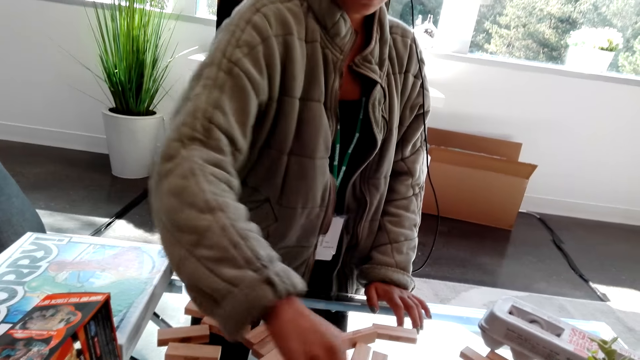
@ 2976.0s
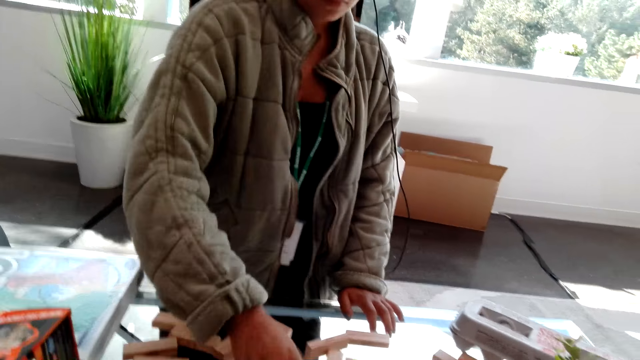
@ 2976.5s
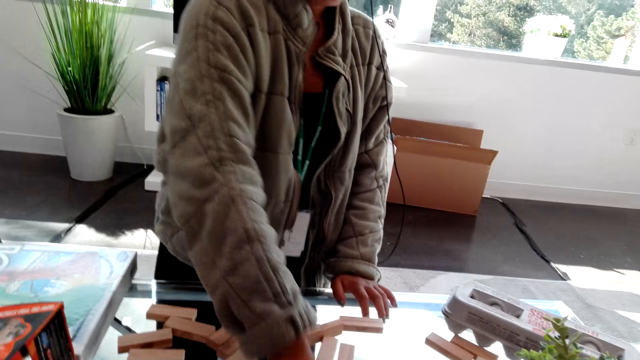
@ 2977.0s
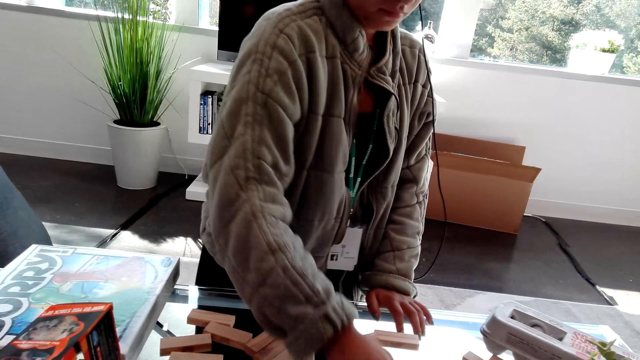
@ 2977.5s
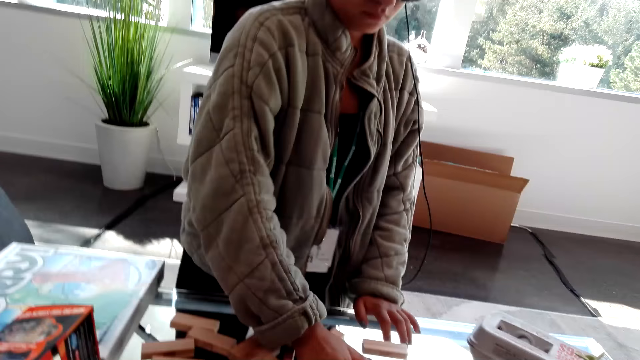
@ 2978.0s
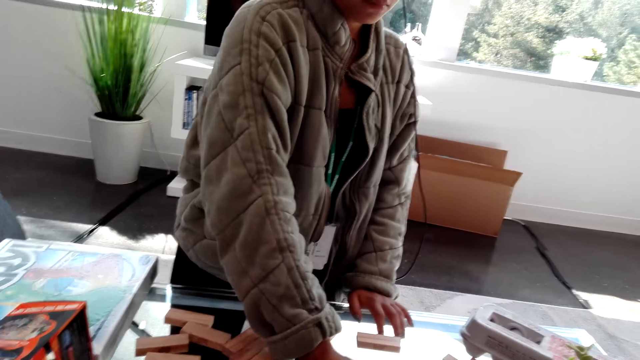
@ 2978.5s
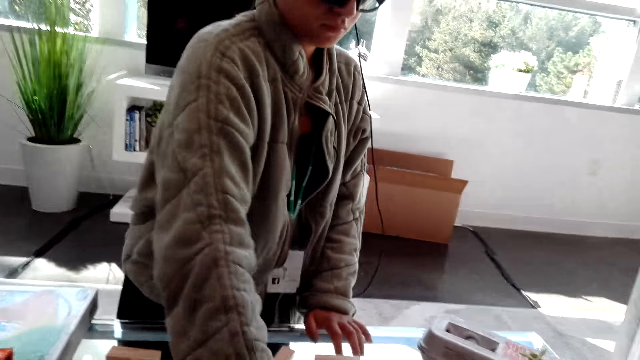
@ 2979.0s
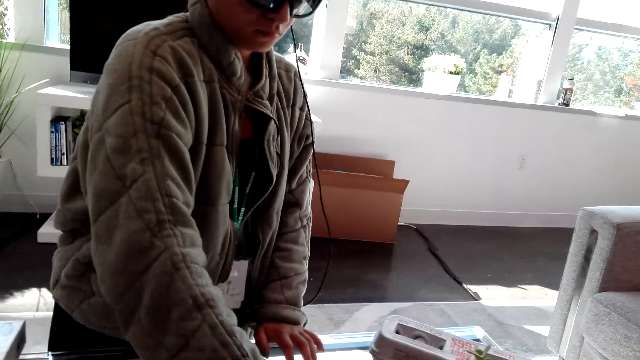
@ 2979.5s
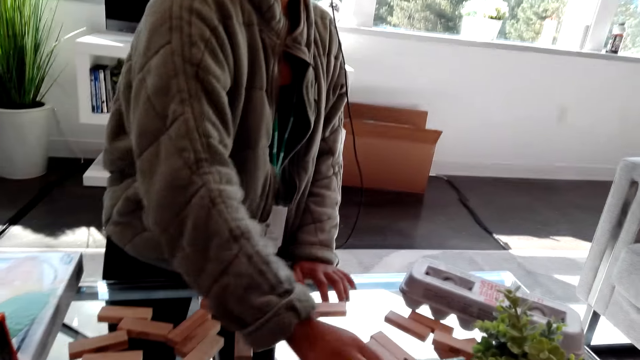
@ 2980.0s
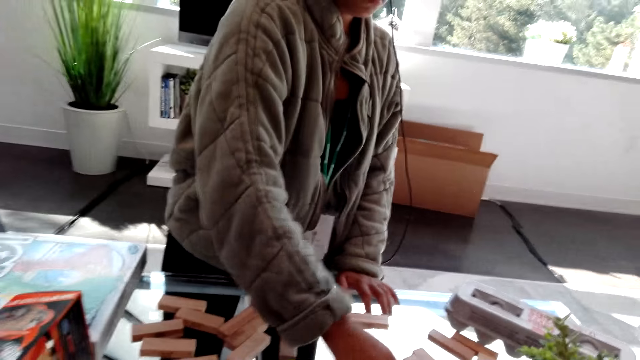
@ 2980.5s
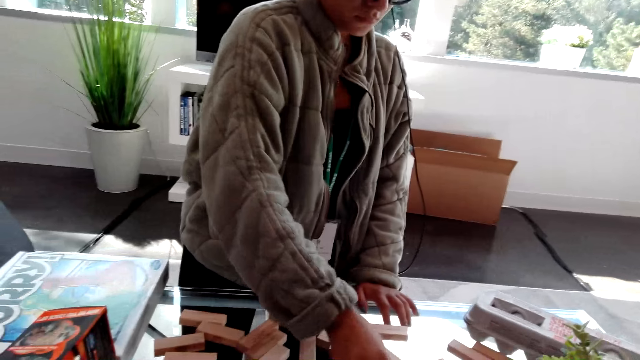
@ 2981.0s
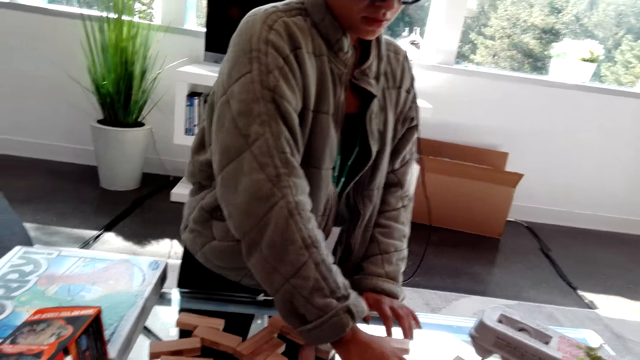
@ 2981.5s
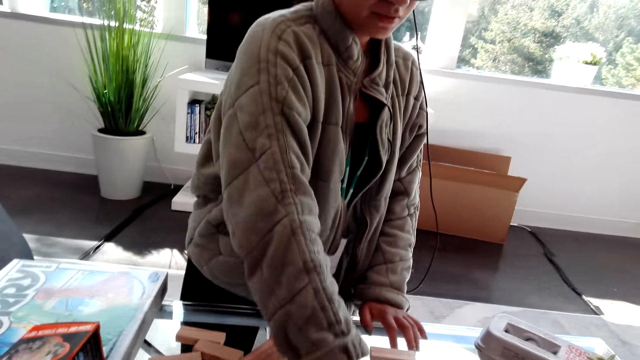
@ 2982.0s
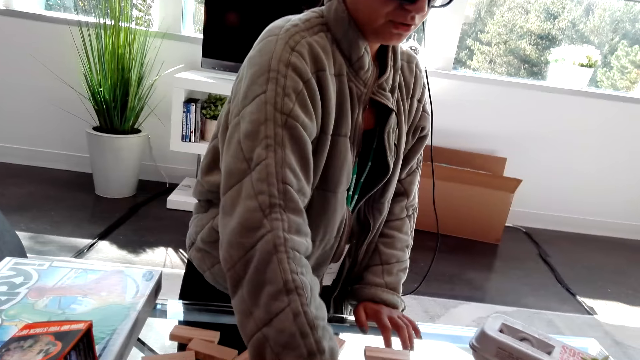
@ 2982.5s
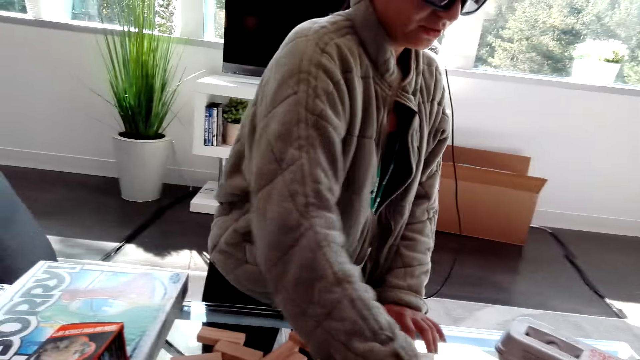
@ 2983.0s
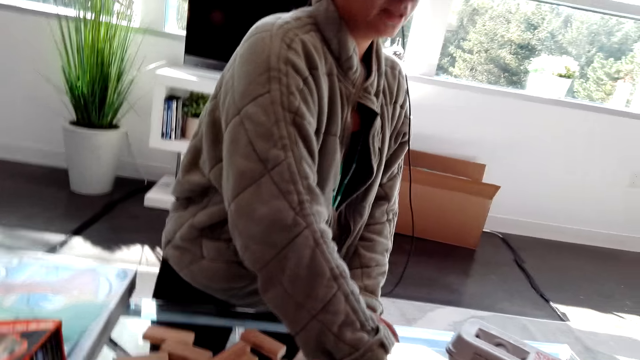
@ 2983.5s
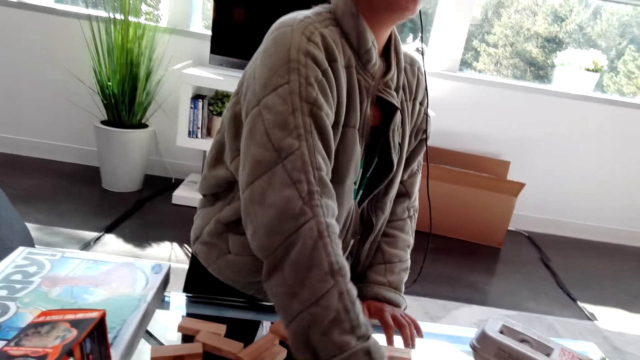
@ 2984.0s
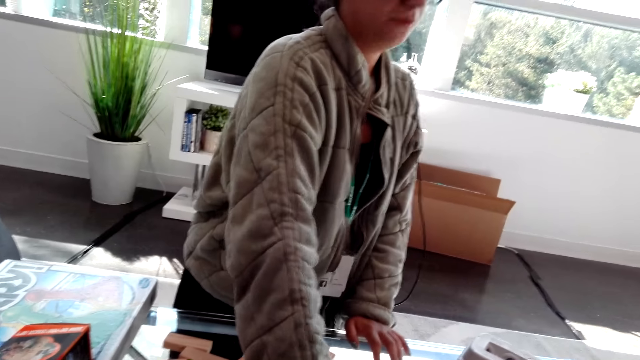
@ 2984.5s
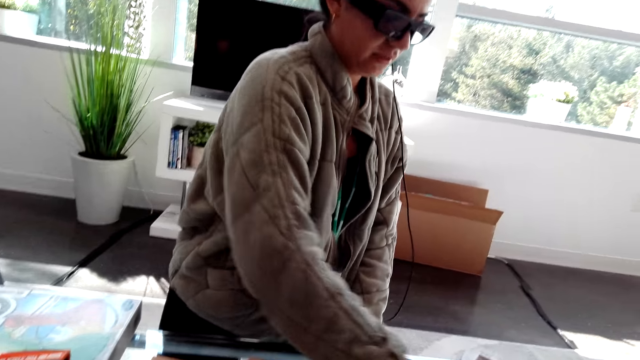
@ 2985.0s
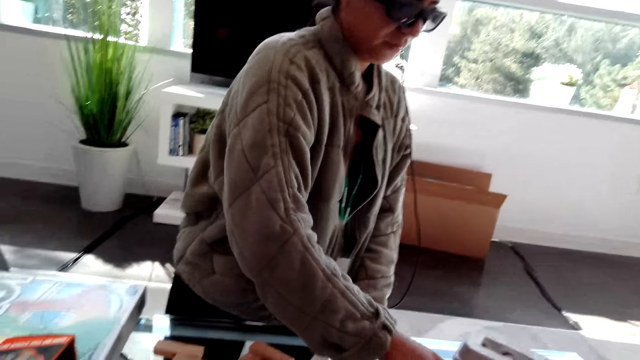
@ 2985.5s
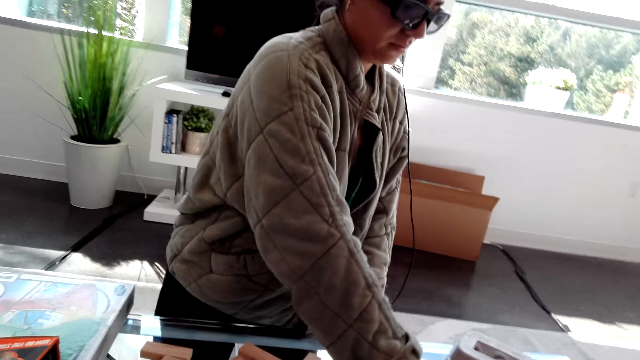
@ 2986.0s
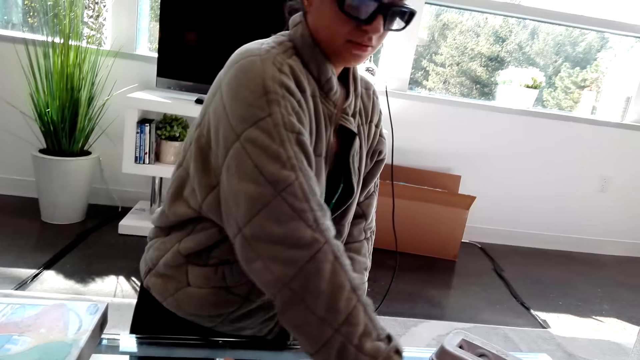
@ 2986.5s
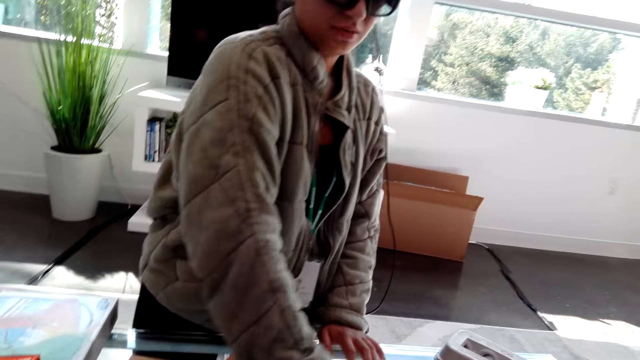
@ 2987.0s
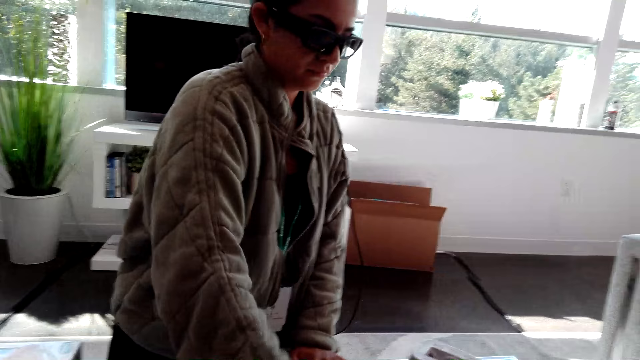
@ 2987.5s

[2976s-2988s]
A woman moves wooden blocks.

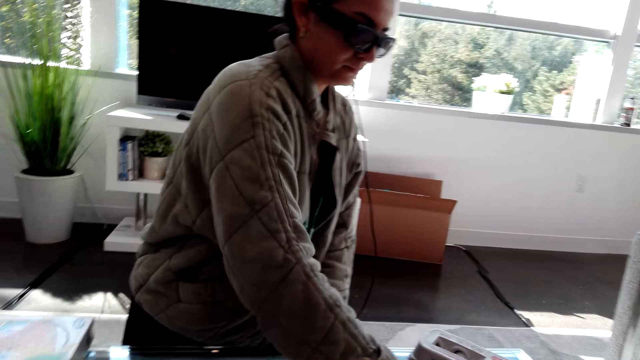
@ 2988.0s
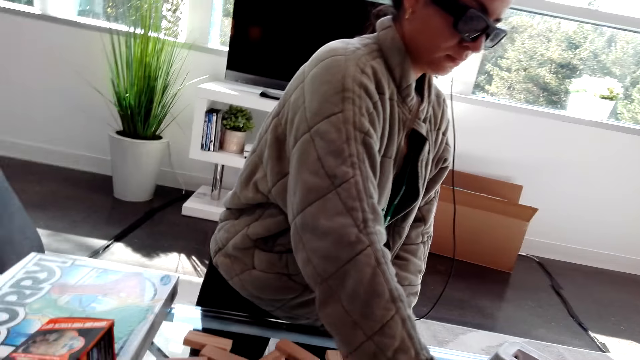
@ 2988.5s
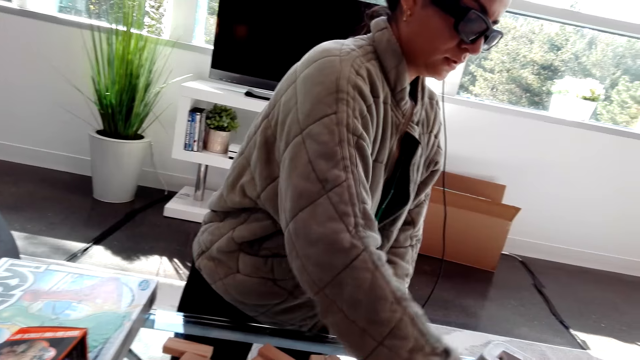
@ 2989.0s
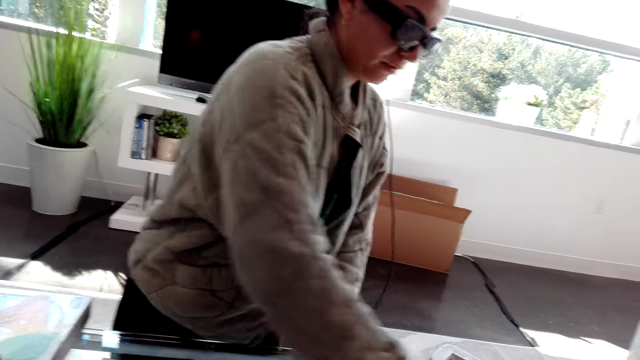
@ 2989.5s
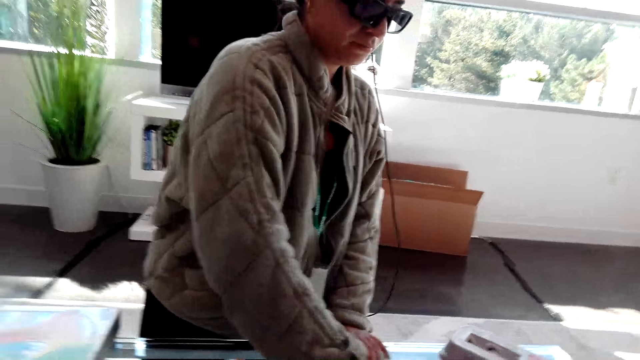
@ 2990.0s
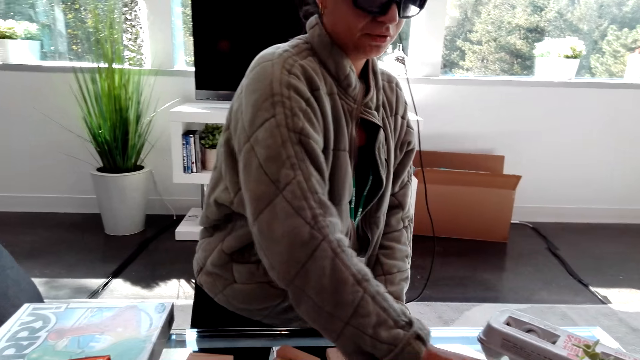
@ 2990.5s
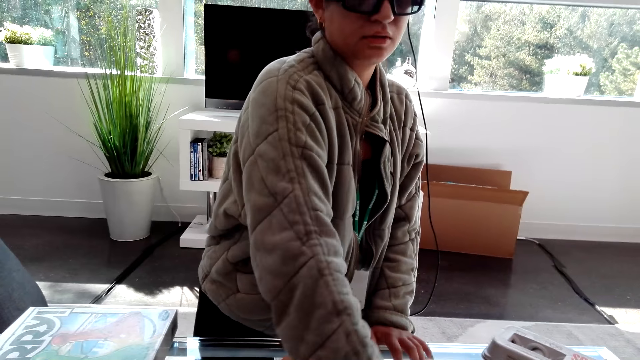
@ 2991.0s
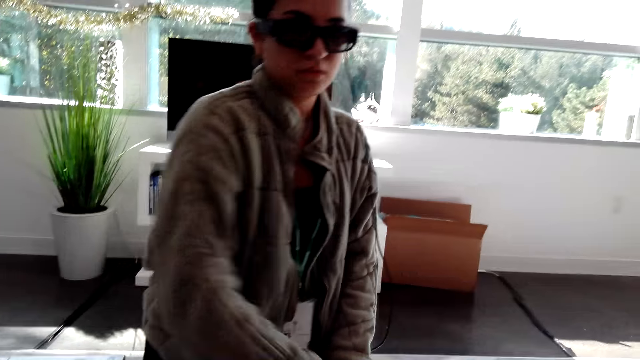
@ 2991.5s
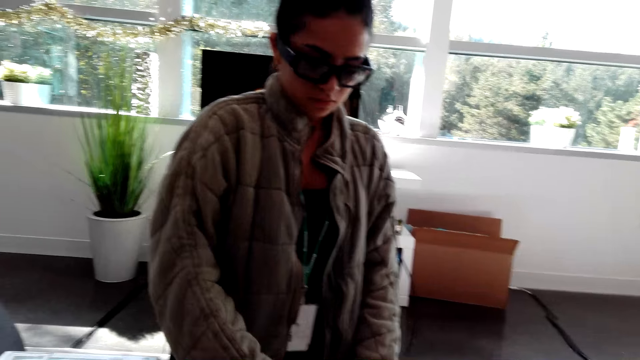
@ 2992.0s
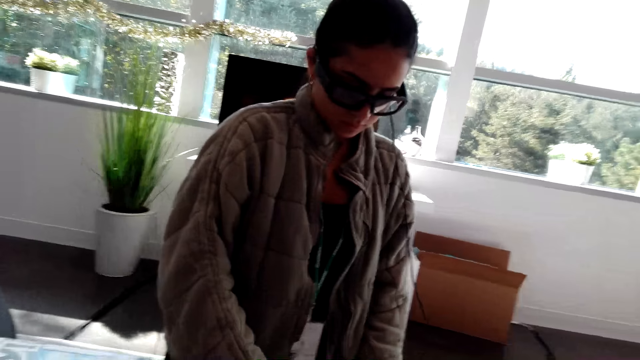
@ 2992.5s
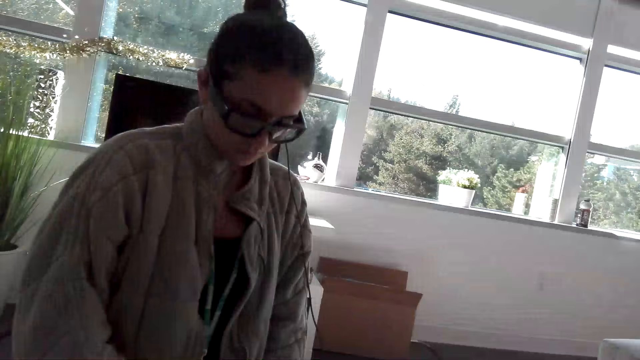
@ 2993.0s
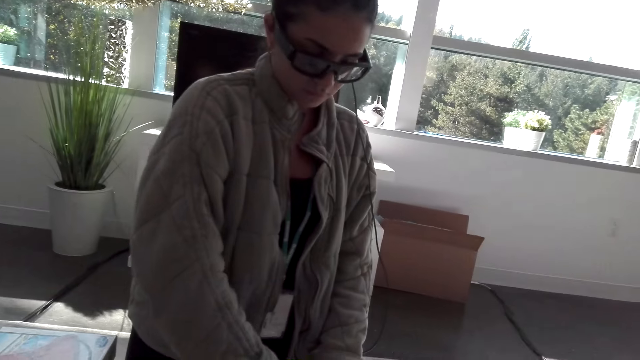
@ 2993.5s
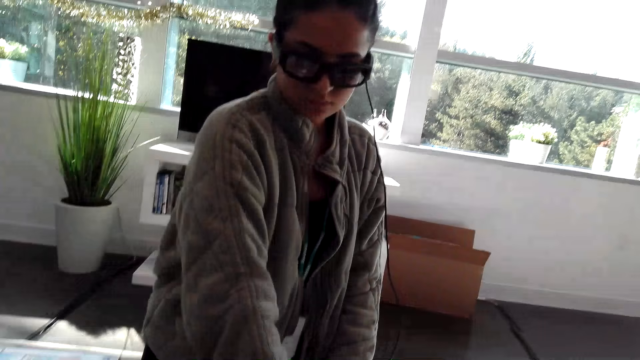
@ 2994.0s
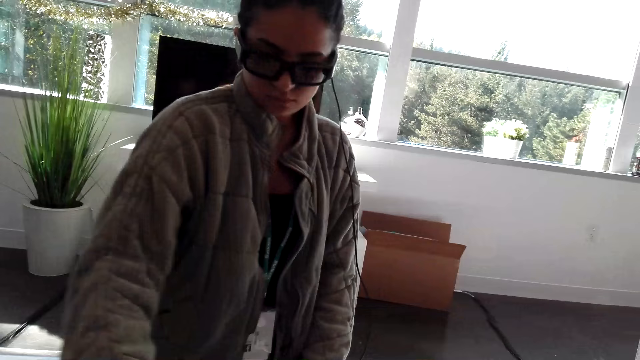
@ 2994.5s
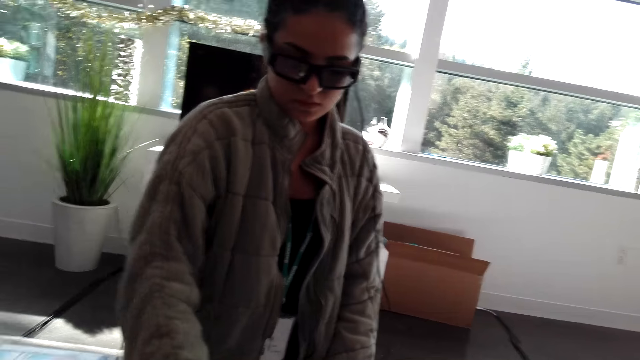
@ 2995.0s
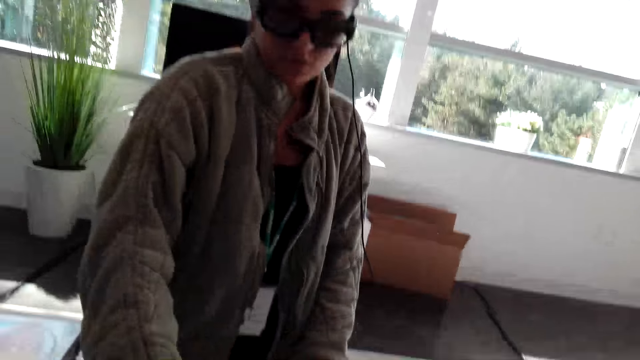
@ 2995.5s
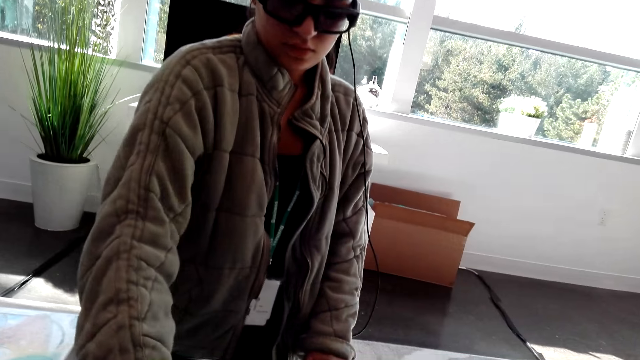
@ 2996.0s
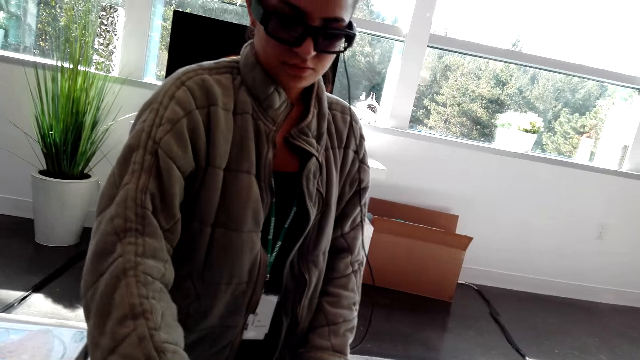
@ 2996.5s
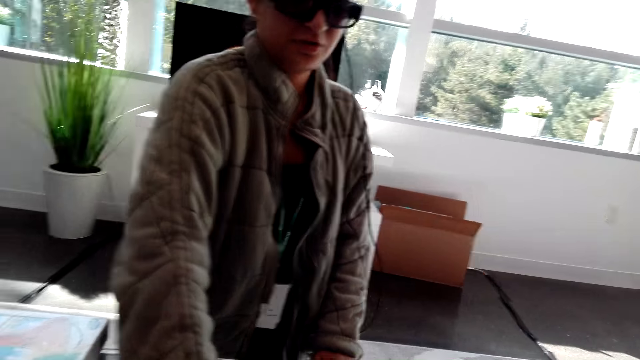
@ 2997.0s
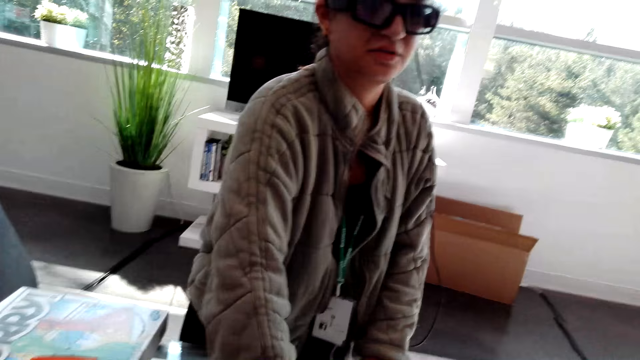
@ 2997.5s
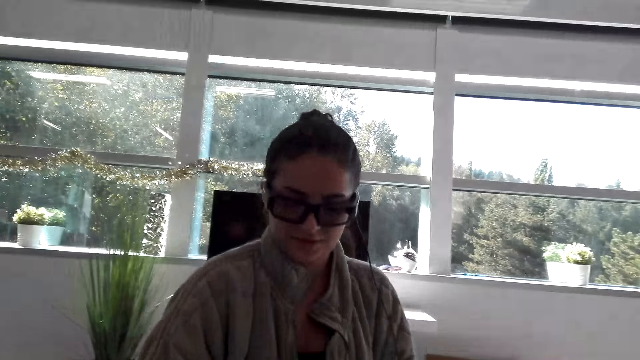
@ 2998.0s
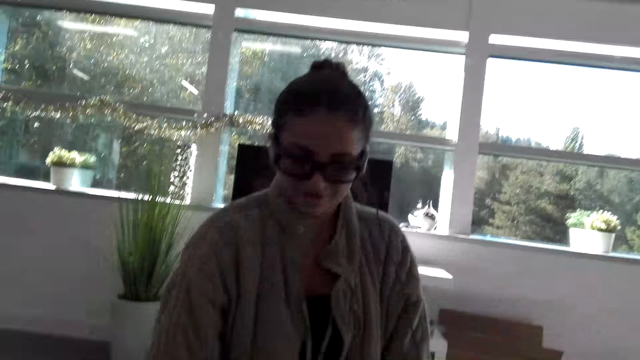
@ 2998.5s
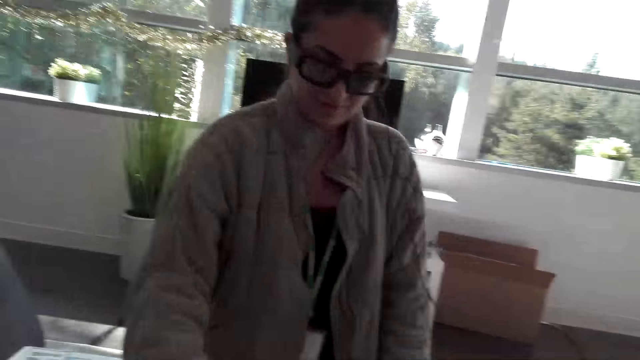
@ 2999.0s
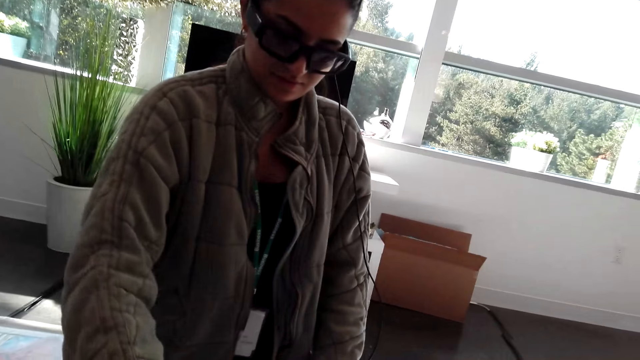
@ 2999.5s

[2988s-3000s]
A woman talks to the camera wearer. The camera wearer talks to the woman. The woman talks to the camera wearer. The camera wearer talks to the woman.
